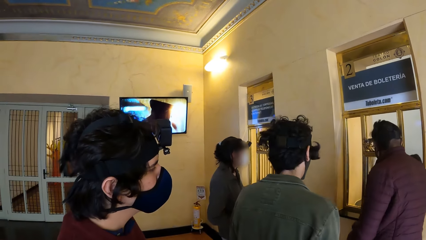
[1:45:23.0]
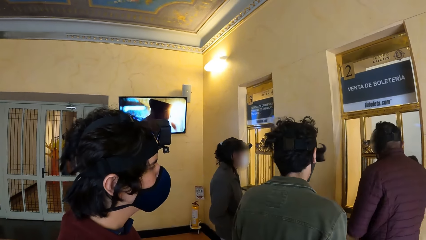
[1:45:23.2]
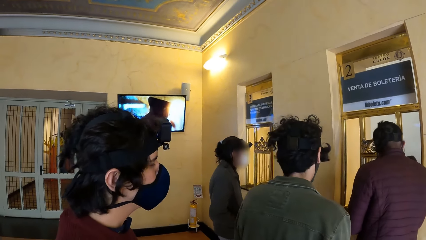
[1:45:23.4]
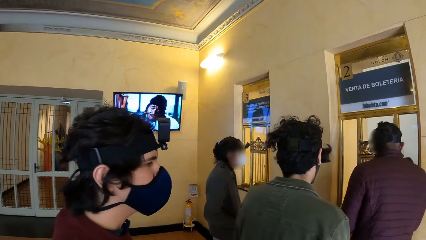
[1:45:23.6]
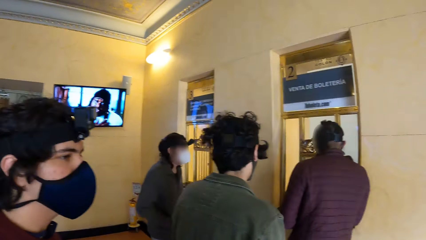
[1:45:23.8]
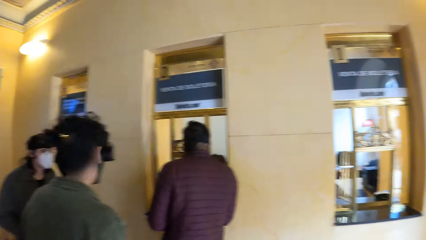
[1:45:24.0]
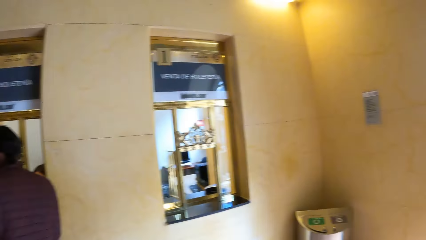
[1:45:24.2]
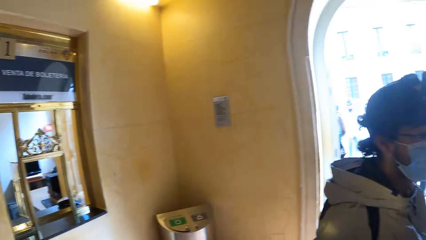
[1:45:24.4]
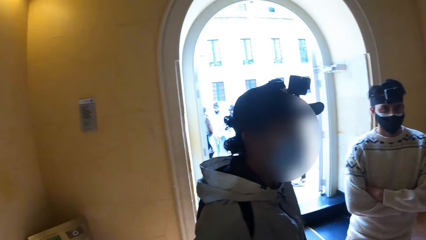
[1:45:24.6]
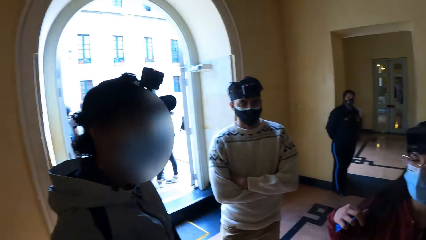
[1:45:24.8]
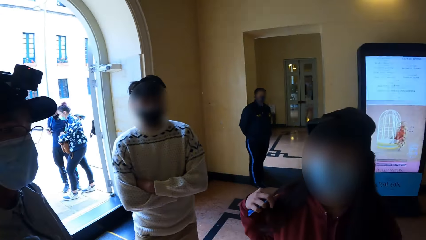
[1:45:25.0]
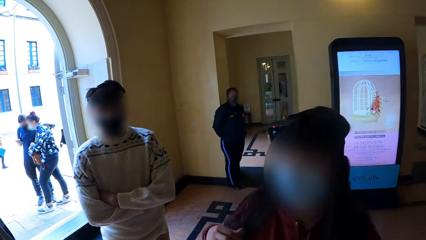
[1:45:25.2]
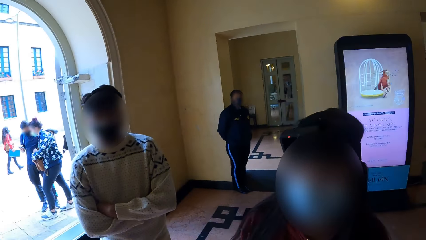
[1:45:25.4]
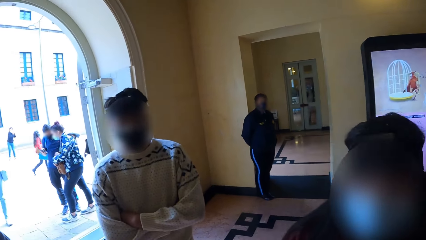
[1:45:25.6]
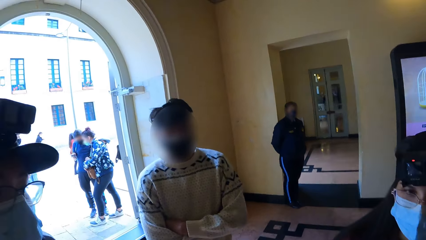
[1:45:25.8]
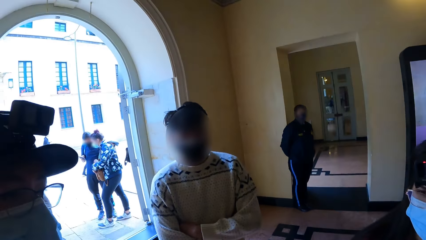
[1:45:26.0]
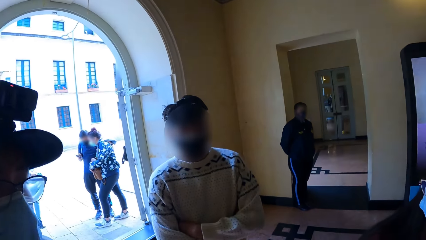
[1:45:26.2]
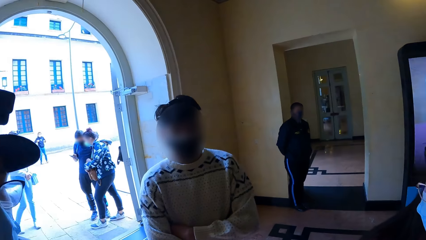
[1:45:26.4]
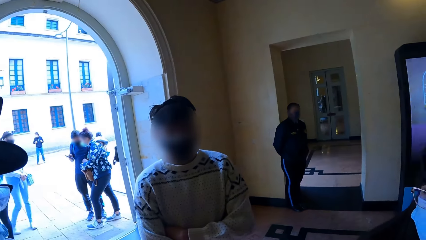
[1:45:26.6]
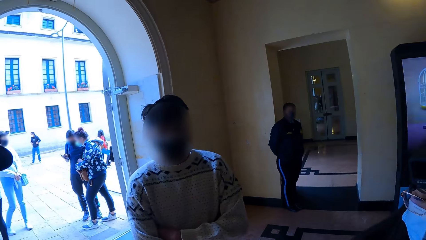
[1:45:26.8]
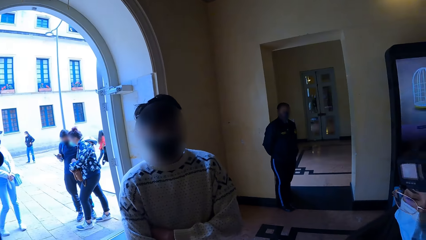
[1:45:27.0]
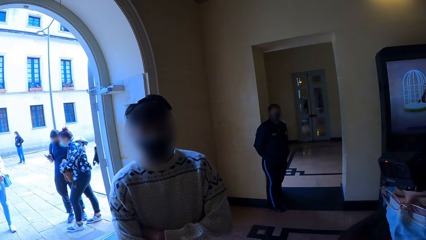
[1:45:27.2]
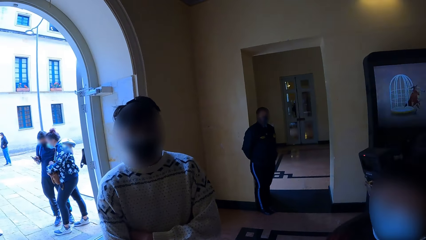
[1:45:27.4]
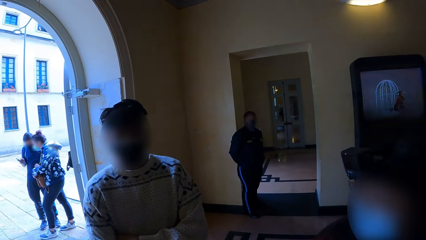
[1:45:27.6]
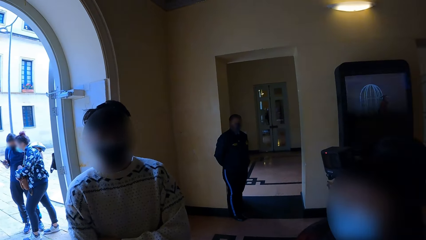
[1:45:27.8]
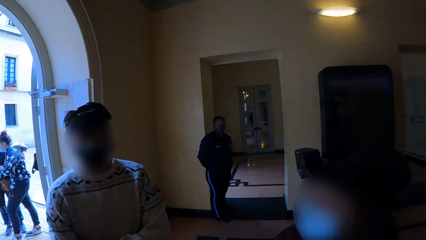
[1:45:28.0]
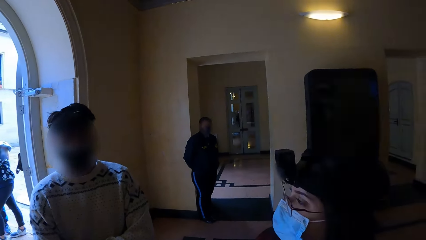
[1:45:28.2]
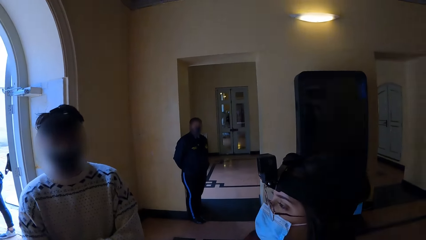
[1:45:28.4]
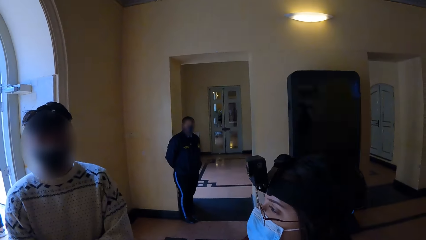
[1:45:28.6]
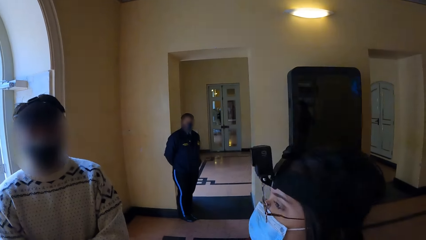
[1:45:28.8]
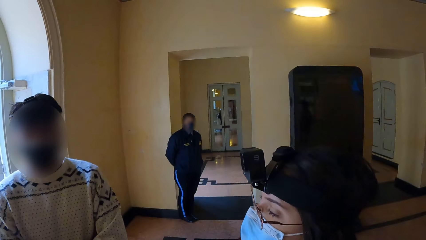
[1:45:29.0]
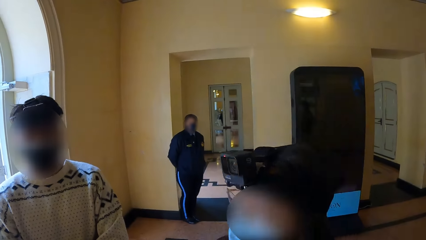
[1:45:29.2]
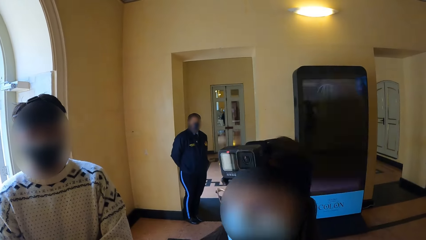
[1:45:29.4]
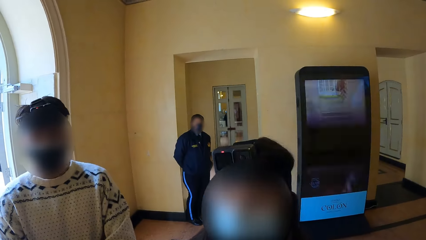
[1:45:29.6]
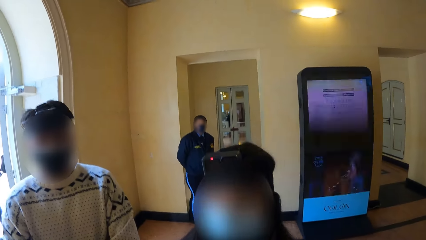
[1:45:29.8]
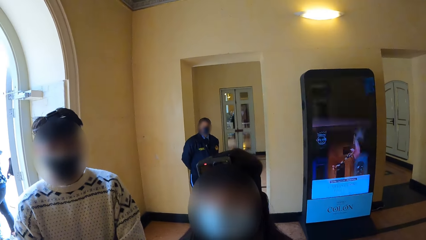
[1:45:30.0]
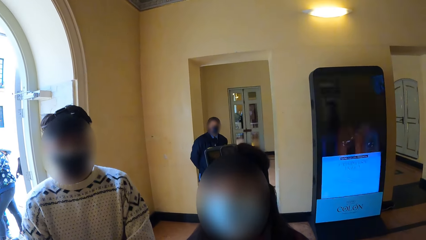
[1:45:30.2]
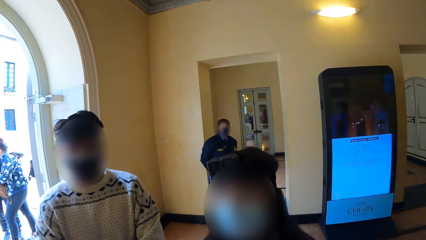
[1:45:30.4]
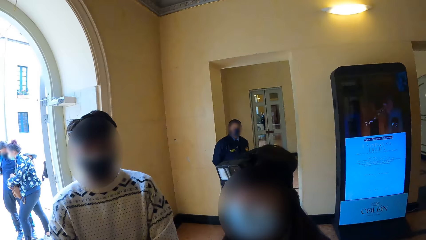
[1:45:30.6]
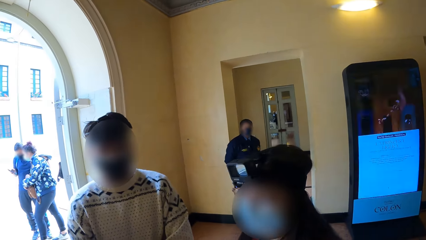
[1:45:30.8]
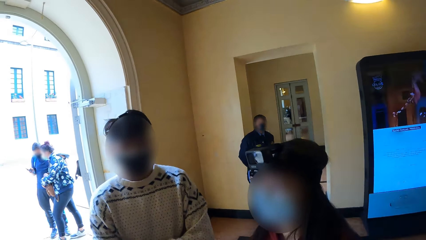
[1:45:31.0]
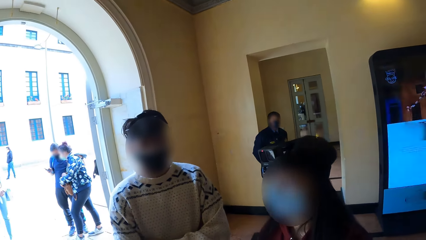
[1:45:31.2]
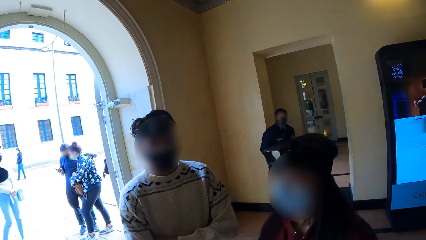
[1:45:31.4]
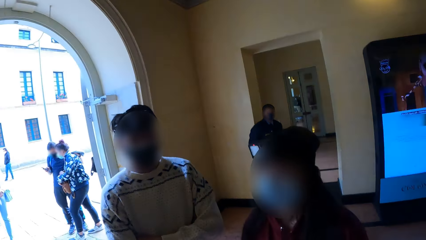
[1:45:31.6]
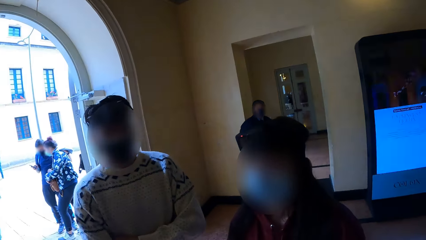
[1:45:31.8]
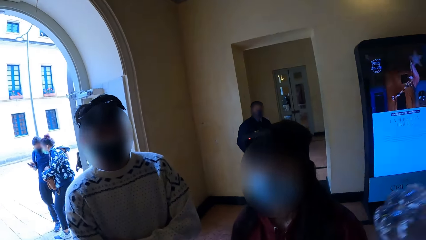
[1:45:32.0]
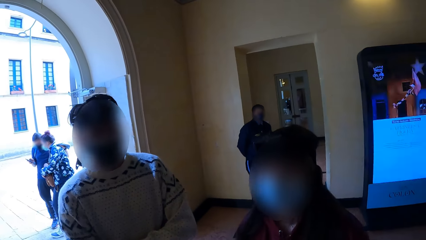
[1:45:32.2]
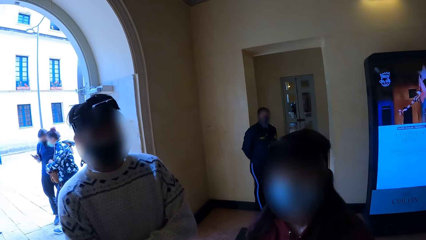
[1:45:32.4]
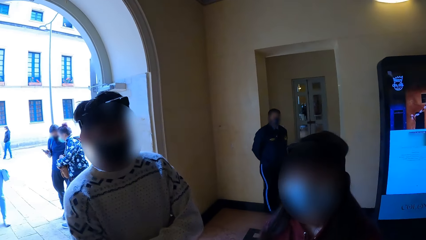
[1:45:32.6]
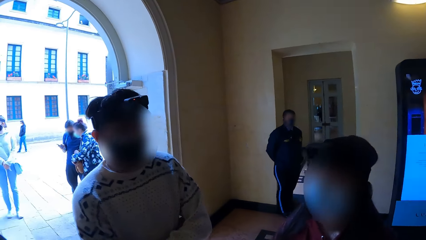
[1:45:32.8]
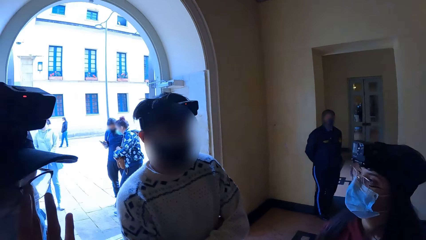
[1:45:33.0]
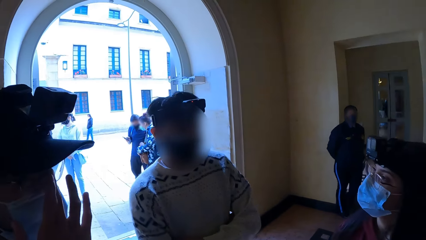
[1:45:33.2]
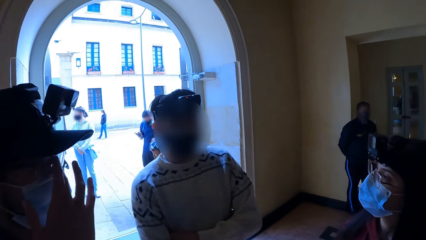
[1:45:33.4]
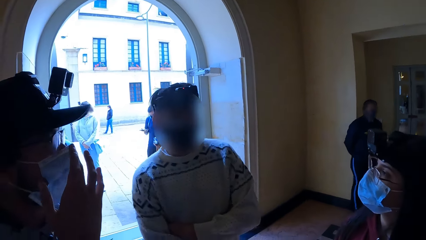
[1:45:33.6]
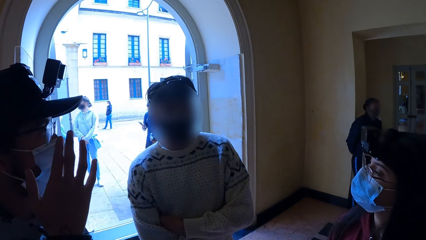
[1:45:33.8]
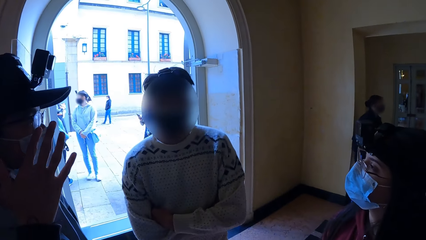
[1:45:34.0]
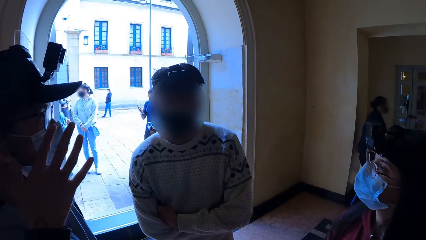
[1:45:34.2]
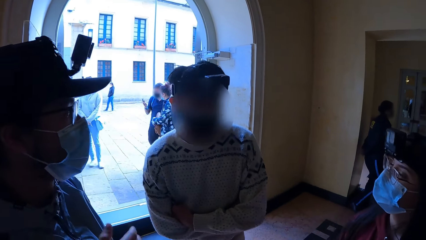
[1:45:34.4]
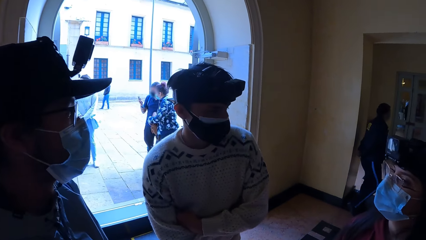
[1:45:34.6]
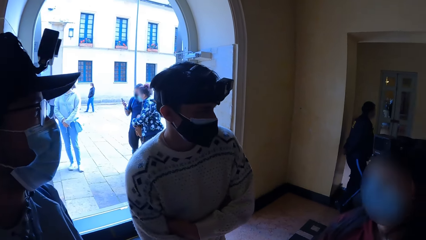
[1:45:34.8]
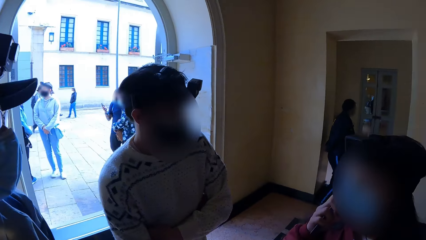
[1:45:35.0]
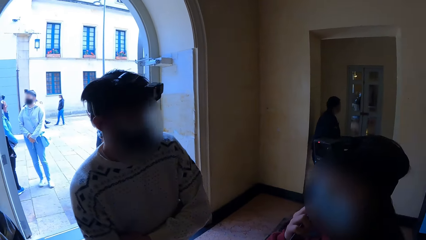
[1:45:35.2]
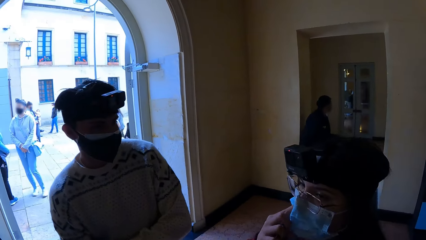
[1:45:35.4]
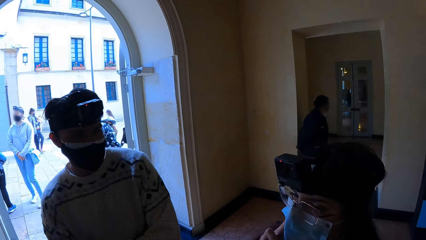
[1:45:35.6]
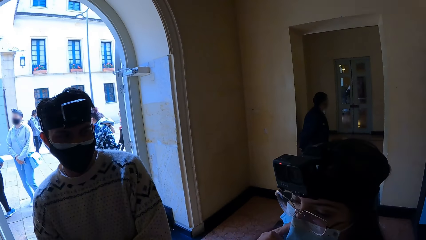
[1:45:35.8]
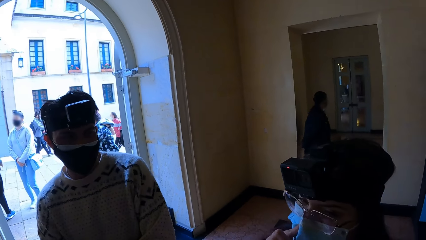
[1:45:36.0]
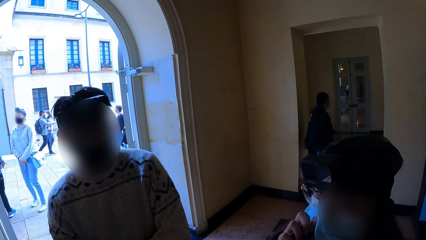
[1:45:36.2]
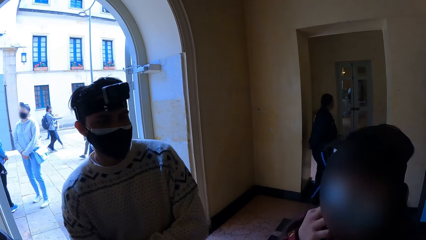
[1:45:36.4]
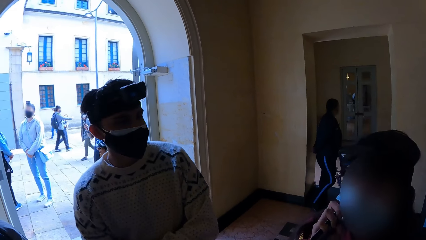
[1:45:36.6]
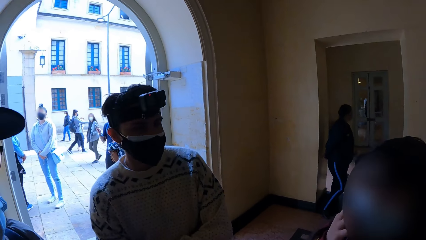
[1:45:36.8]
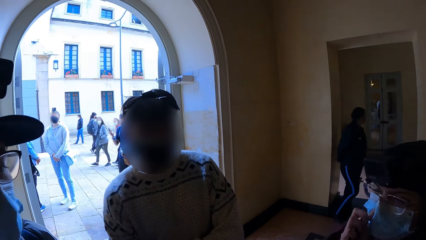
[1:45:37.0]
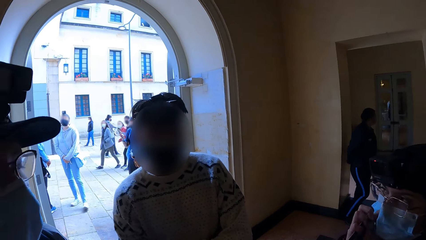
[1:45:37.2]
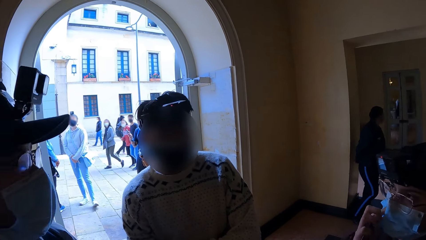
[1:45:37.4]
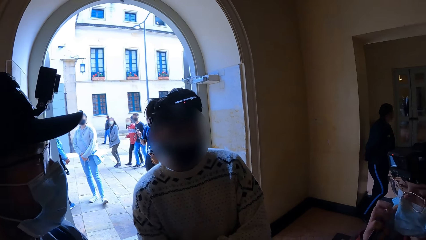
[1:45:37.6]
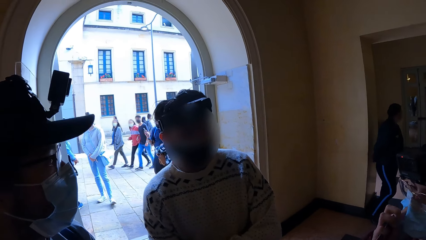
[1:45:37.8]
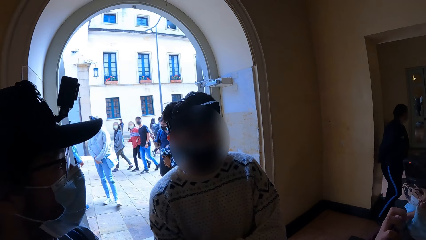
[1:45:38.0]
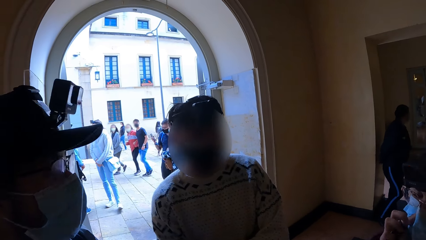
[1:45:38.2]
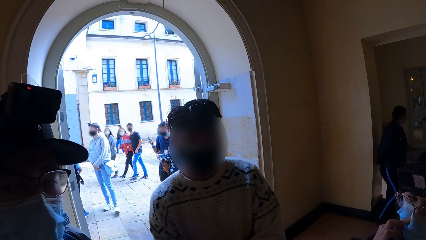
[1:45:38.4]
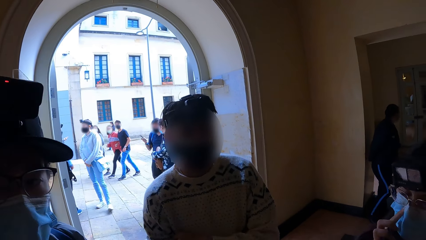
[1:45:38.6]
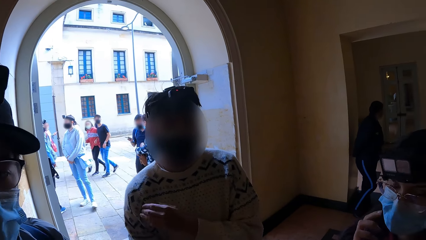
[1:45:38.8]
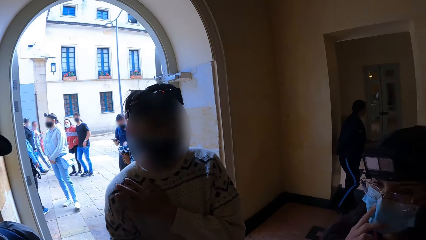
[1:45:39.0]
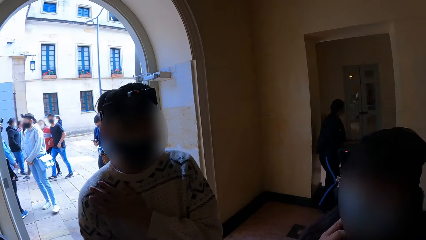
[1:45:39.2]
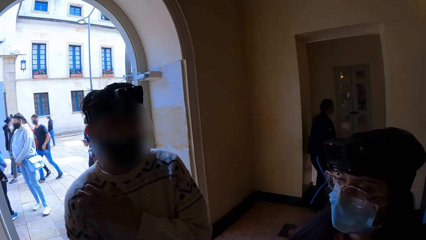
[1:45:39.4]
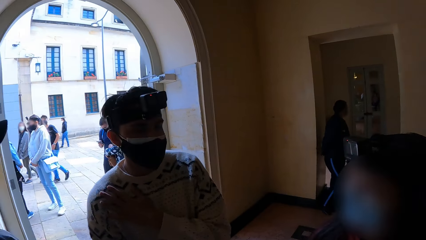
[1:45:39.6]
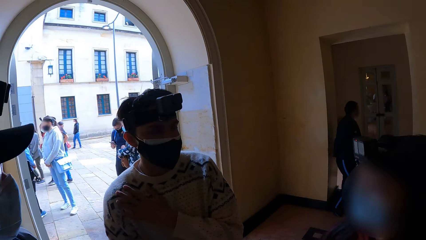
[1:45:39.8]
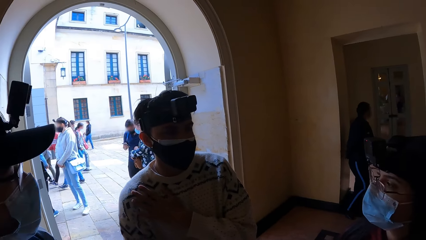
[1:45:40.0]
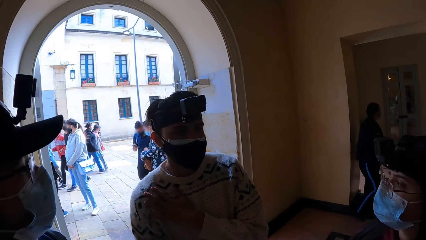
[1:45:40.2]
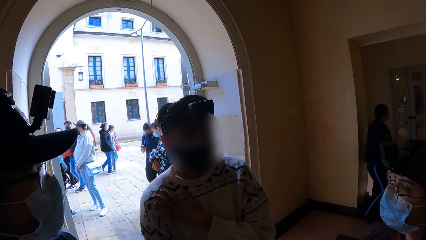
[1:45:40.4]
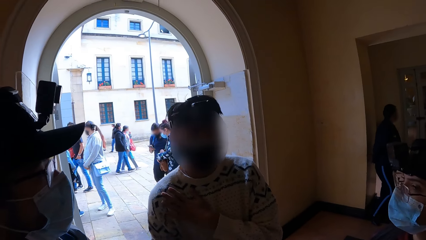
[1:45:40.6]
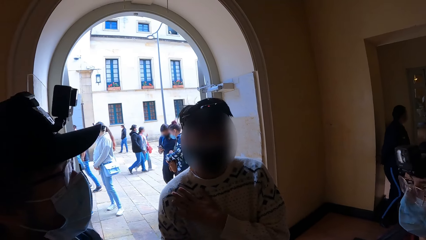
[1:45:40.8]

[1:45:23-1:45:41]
The camera wearer turns around. The man adjusts a glass on his face with his right hand. The woman touches the facemask on her face with her right hand.
